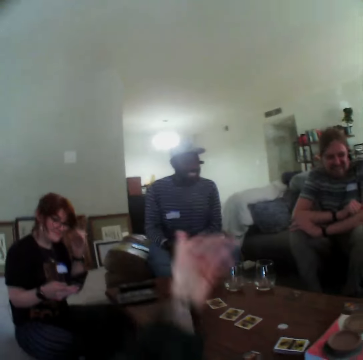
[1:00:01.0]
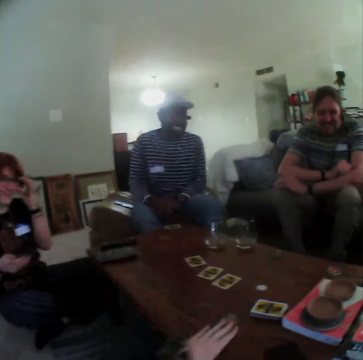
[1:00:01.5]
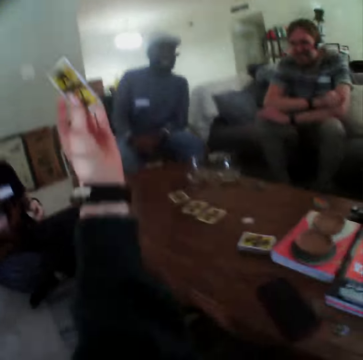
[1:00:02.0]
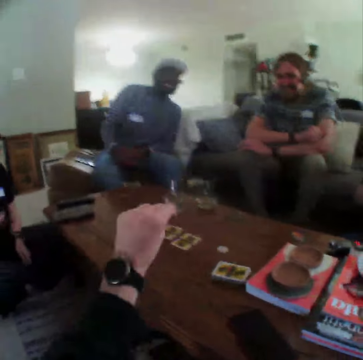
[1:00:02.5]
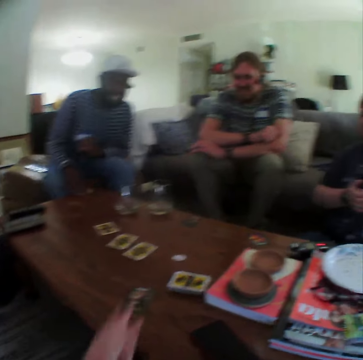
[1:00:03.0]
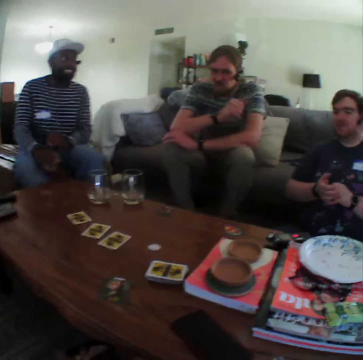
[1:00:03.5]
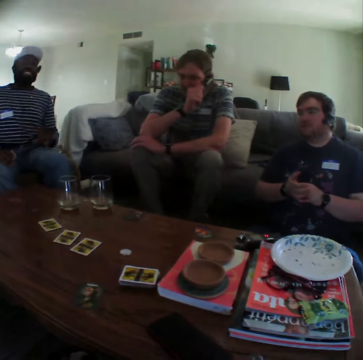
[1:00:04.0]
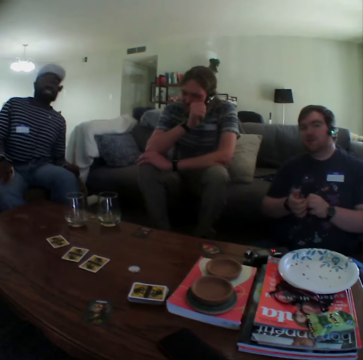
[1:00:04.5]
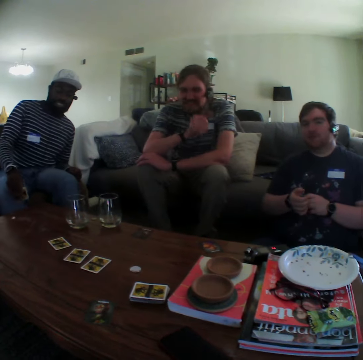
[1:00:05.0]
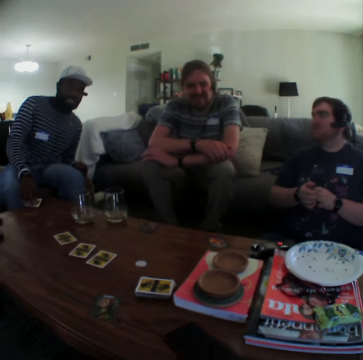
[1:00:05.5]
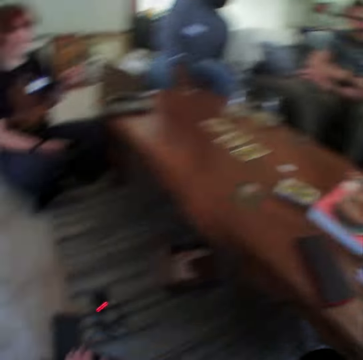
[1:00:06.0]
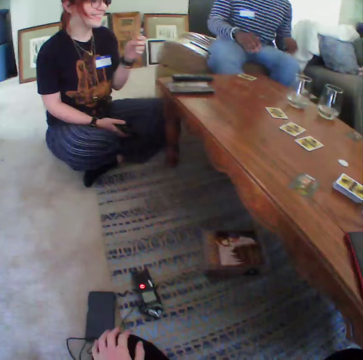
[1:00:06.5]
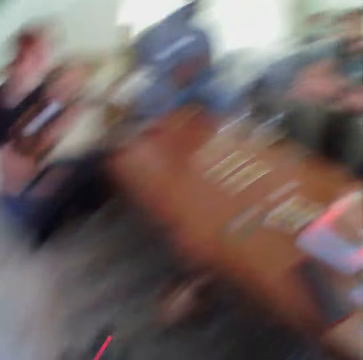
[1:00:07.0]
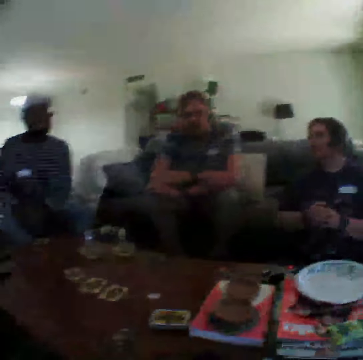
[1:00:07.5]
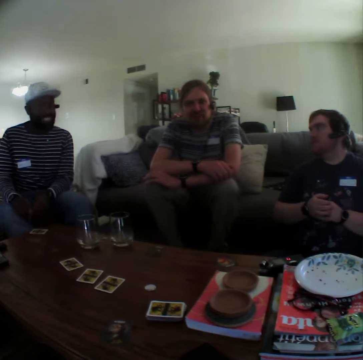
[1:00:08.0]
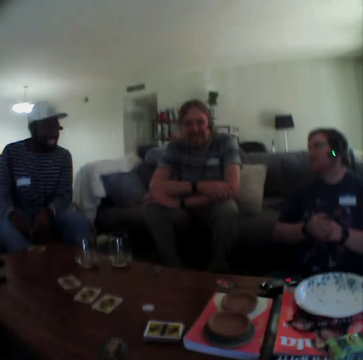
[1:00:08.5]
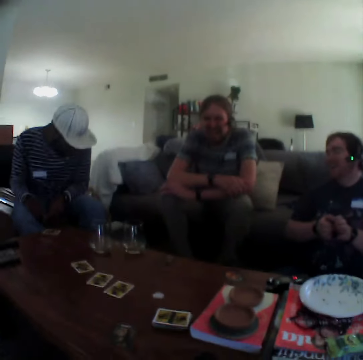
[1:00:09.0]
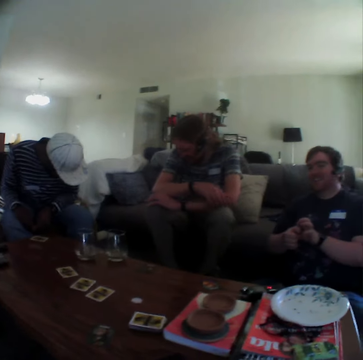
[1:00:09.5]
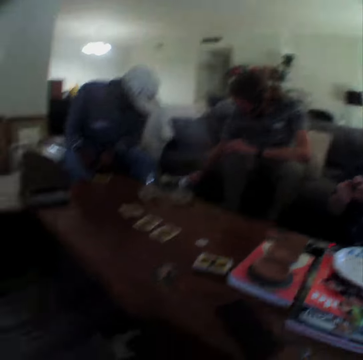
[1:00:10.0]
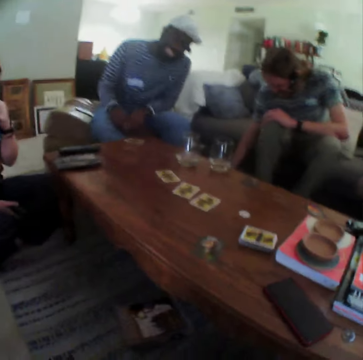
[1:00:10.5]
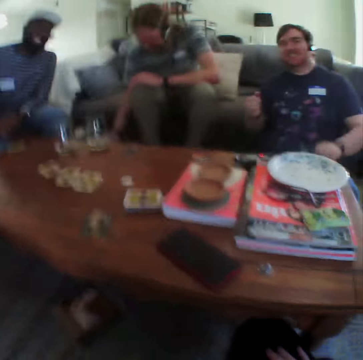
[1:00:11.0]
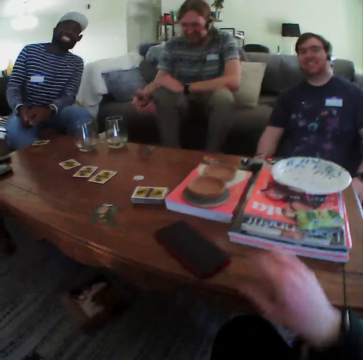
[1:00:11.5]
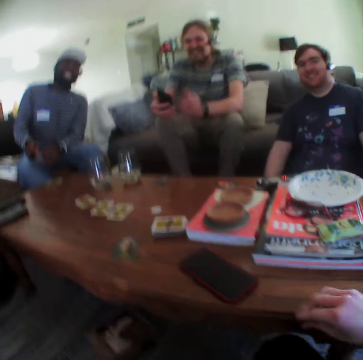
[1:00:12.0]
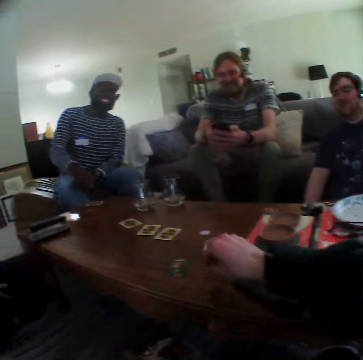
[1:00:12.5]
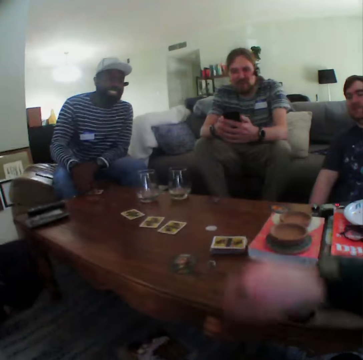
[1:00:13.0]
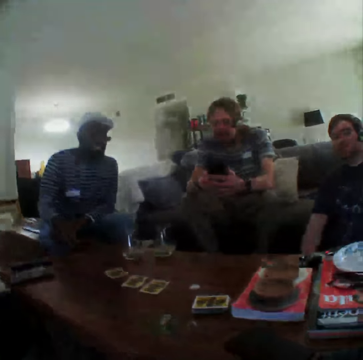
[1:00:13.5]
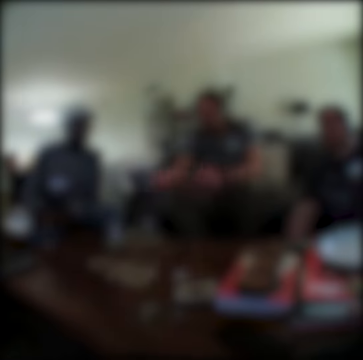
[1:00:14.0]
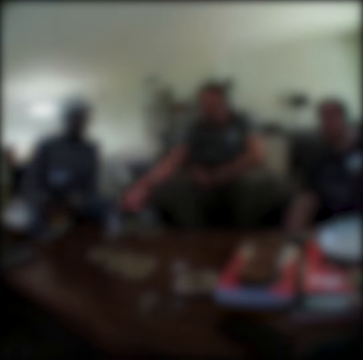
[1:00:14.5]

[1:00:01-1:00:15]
The camera wearer moves their left hand. They pick up a playing card and put the playing card on the table. A man scratches his face. Another man puts a playing card on the table. The first man talks. The camera wearer picks up the game piece. The first man holds his phone. The camera wearer puts the game piece on the table. The first man operates the phone.

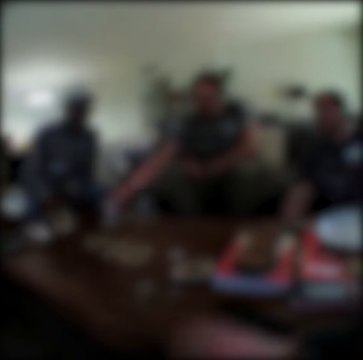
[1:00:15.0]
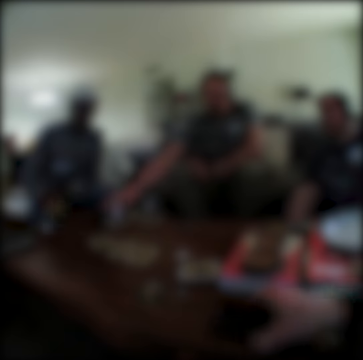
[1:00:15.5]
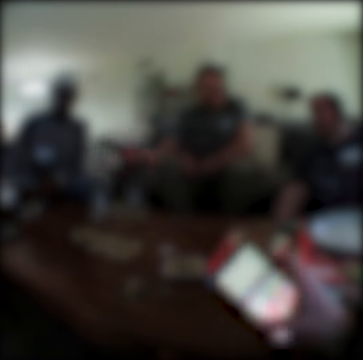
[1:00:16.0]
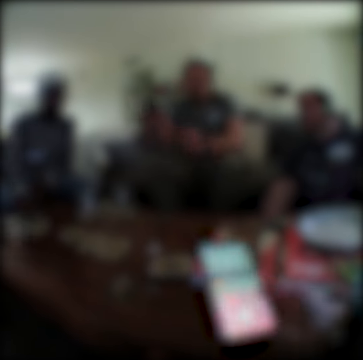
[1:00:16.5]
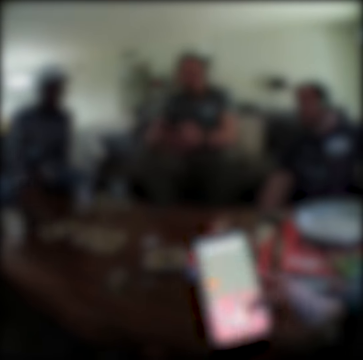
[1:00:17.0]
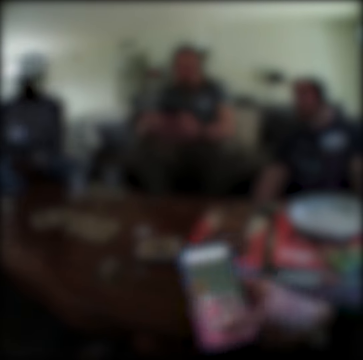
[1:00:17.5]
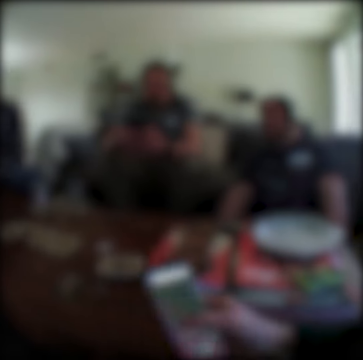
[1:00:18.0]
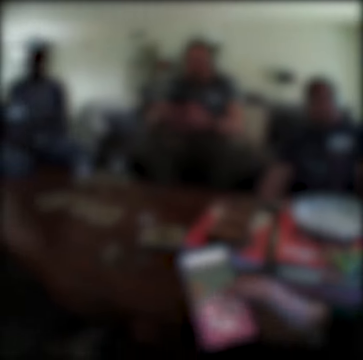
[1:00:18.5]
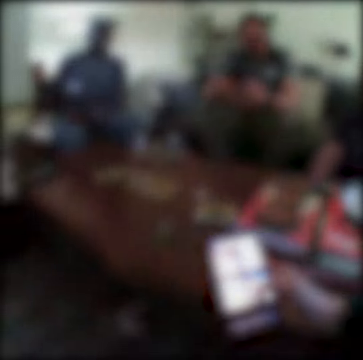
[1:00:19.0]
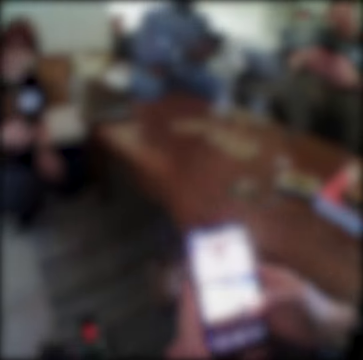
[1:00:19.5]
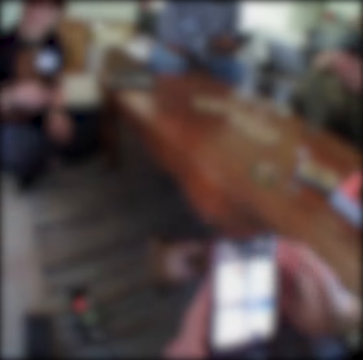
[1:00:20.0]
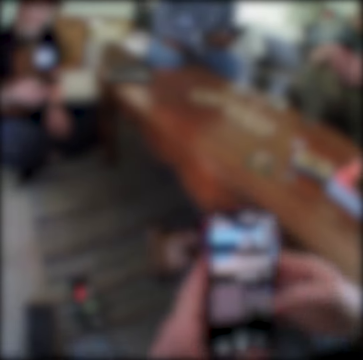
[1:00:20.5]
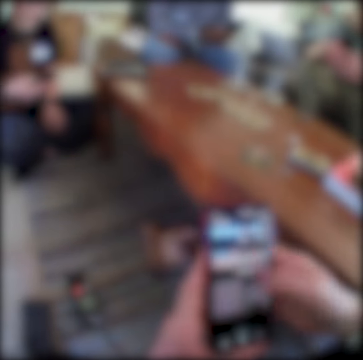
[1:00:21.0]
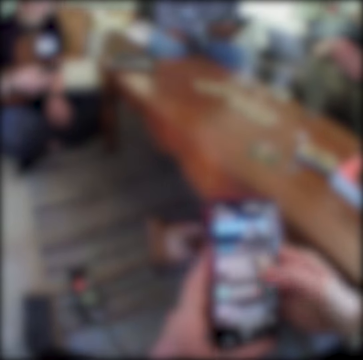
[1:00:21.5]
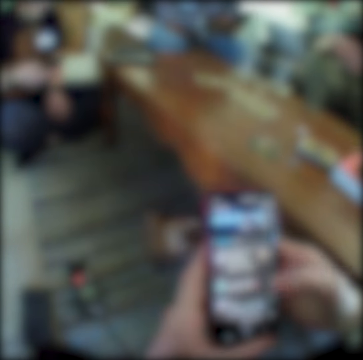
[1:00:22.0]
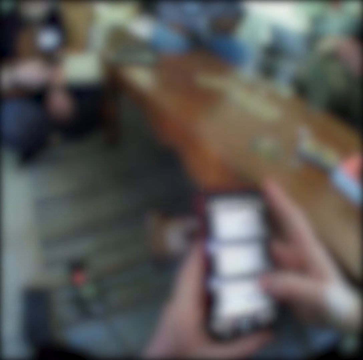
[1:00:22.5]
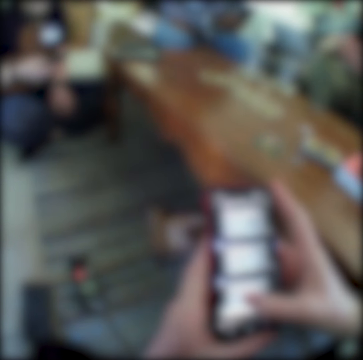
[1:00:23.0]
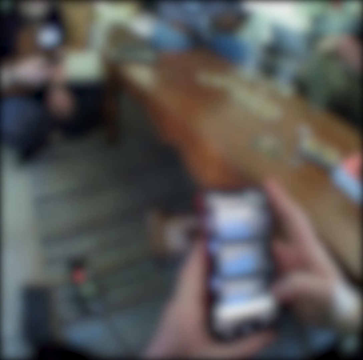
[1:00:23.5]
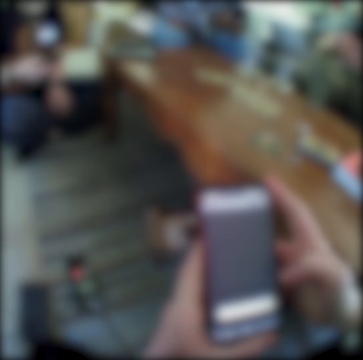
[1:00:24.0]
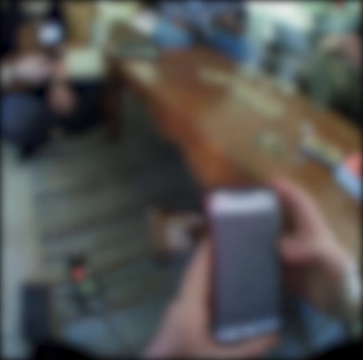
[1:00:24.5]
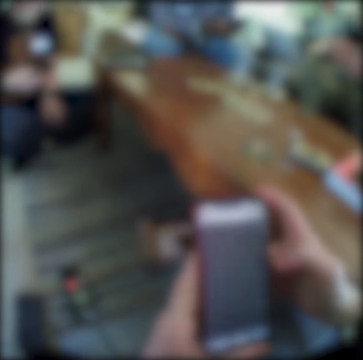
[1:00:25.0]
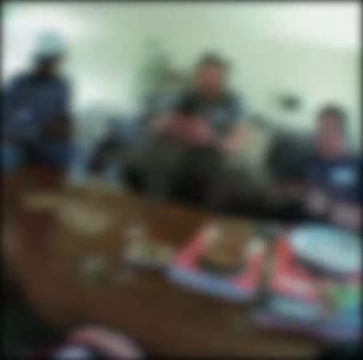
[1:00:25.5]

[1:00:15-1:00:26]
The camera wearer picks up the phone. They operate the phone.

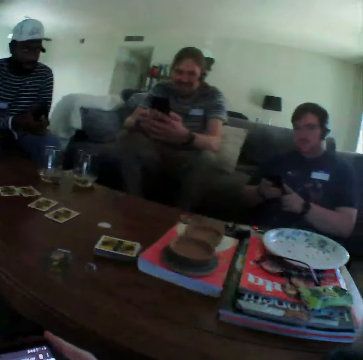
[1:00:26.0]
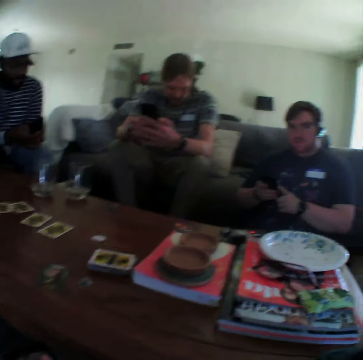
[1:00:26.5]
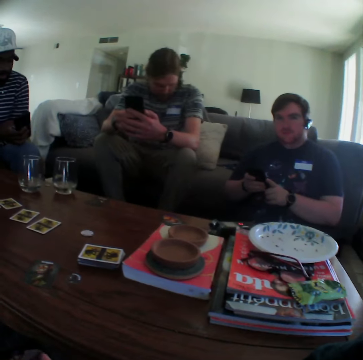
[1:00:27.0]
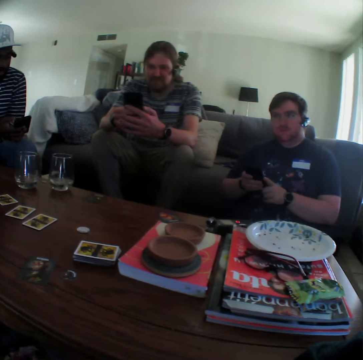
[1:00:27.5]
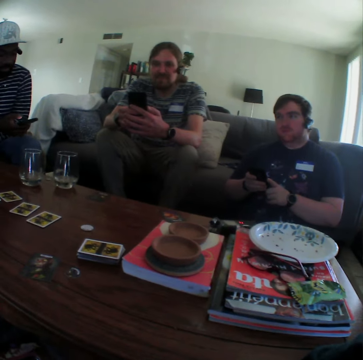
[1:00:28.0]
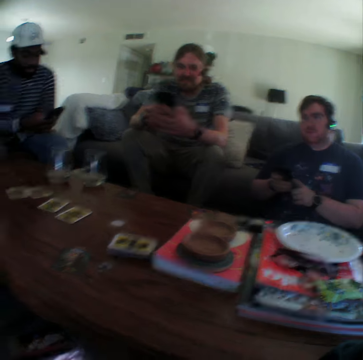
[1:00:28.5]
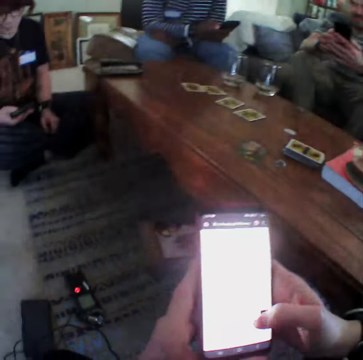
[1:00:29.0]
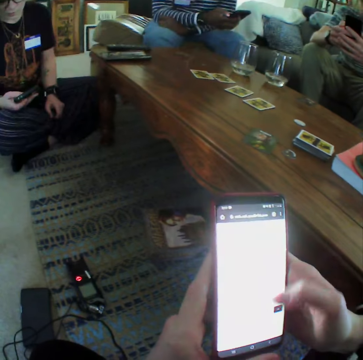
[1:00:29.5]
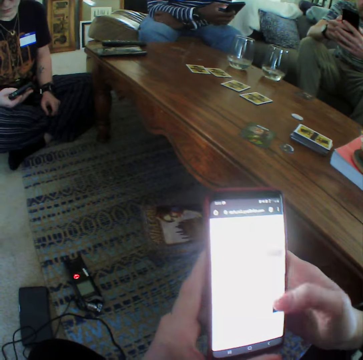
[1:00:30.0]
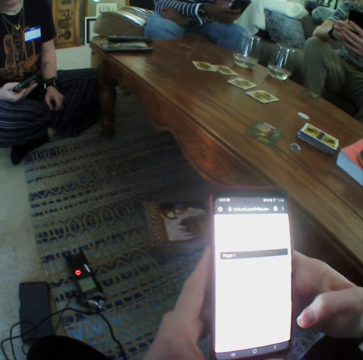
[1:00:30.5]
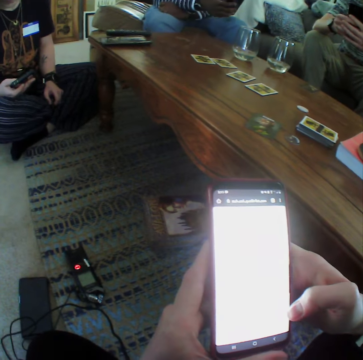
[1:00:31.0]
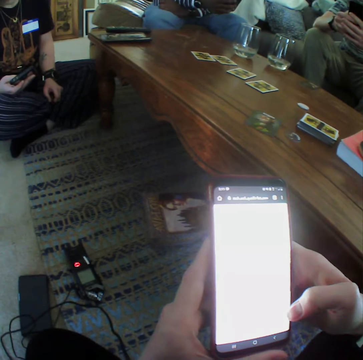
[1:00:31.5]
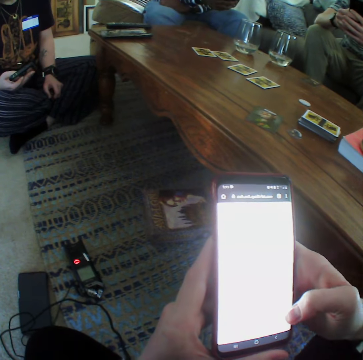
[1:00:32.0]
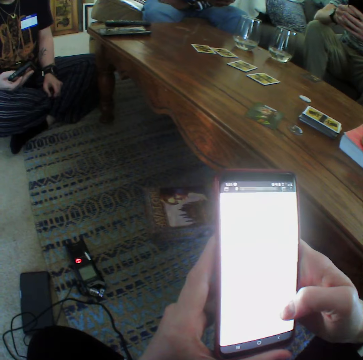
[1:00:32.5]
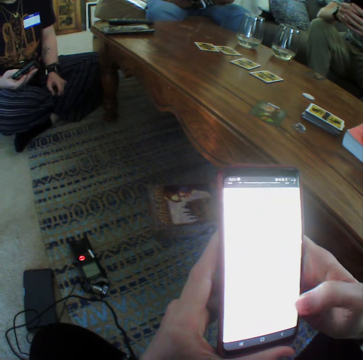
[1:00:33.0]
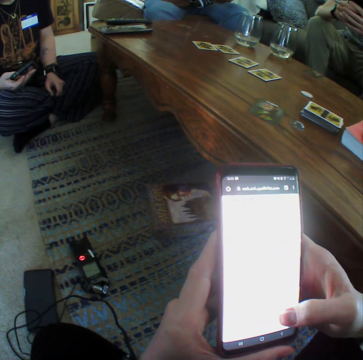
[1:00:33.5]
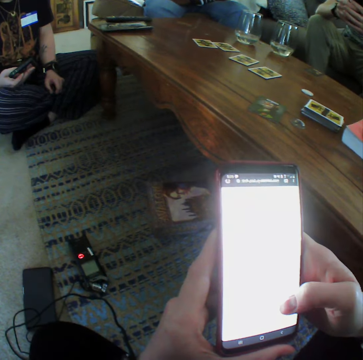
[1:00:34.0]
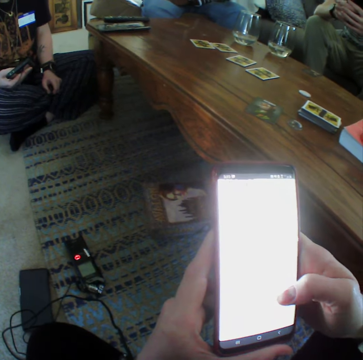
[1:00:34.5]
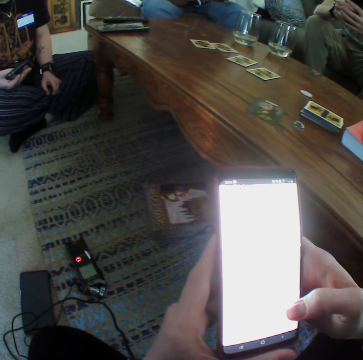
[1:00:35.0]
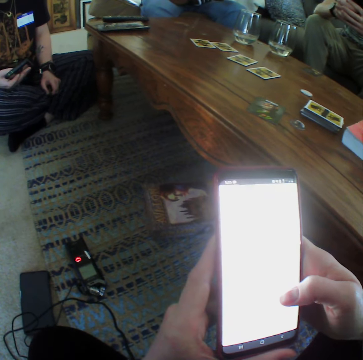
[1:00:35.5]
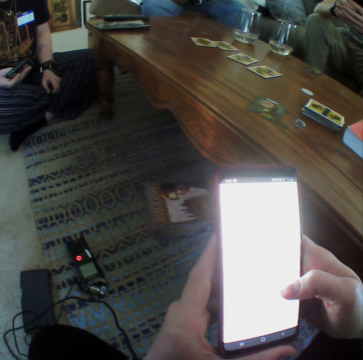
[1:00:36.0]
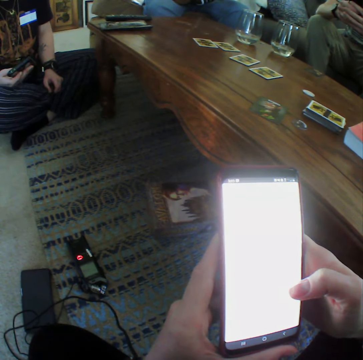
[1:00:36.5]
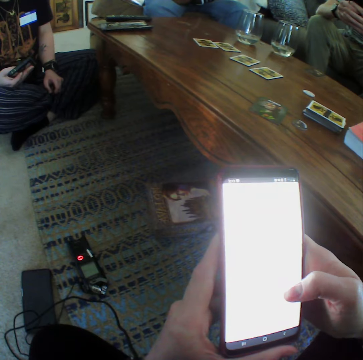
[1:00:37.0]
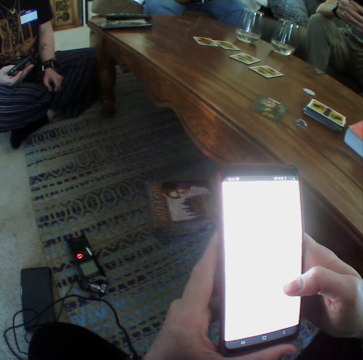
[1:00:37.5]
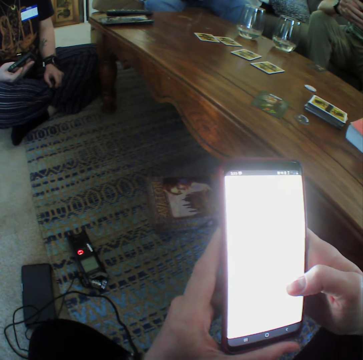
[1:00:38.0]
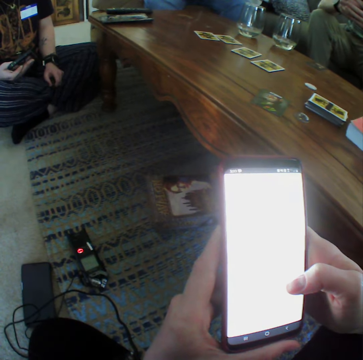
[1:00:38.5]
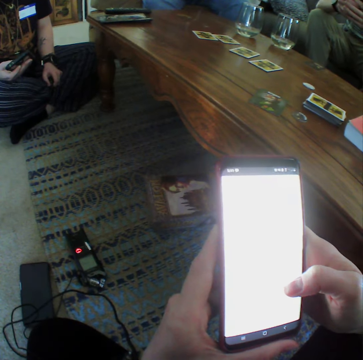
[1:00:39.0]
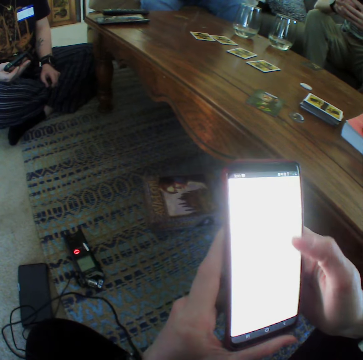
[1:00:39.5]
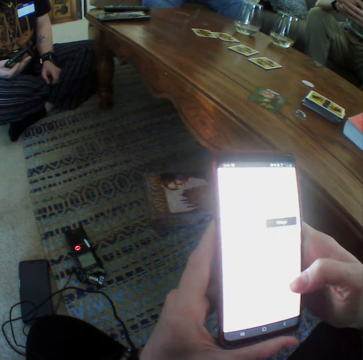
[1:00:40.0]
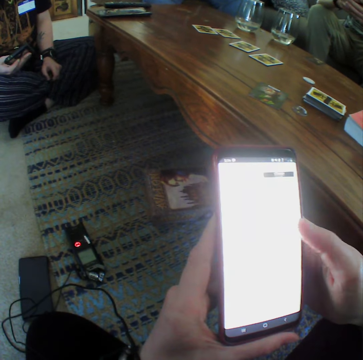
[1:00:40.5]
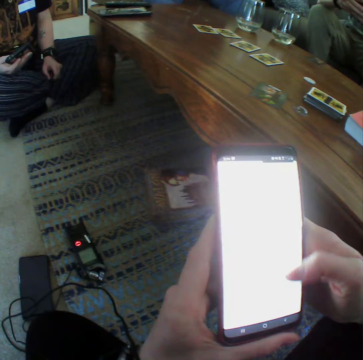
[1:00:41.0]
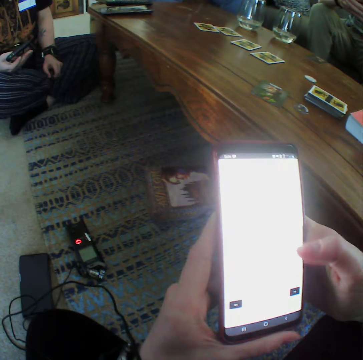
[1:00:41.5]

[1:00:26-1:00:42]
A man uses his phone. Another man uses his phone. The camera wearer operates the phone. A lady operates a phone.
